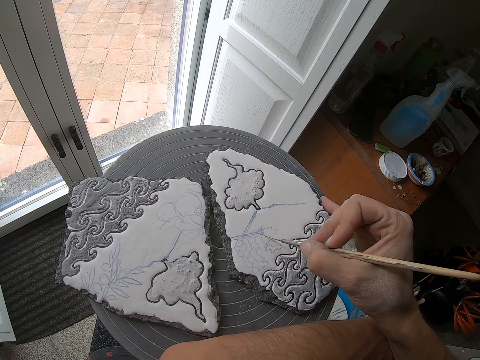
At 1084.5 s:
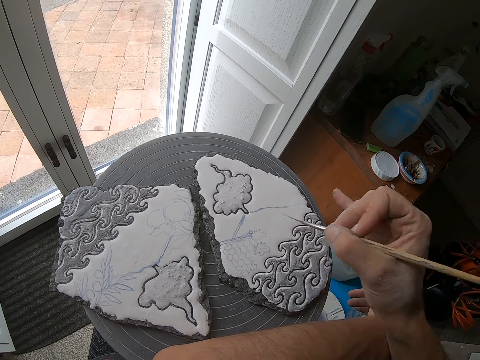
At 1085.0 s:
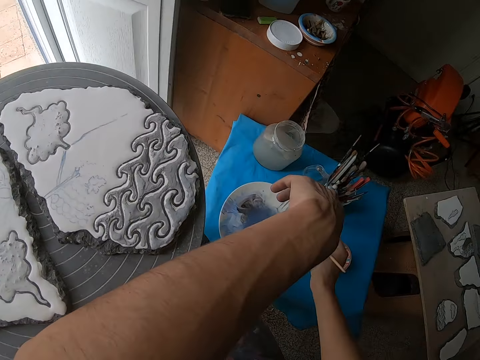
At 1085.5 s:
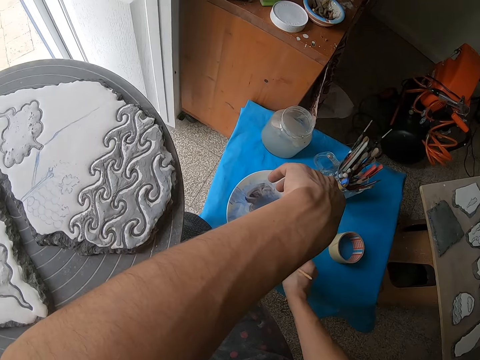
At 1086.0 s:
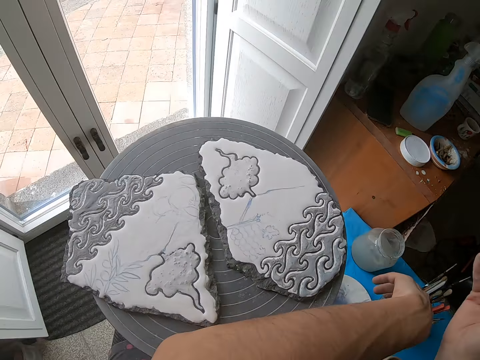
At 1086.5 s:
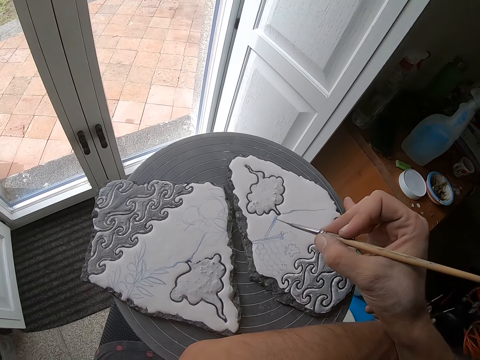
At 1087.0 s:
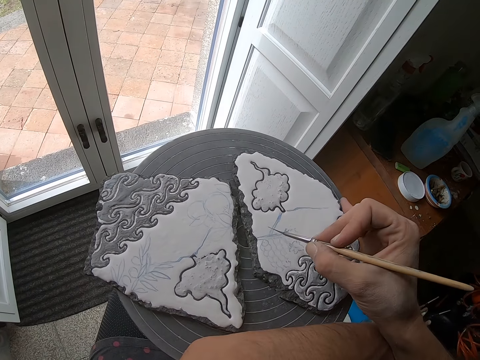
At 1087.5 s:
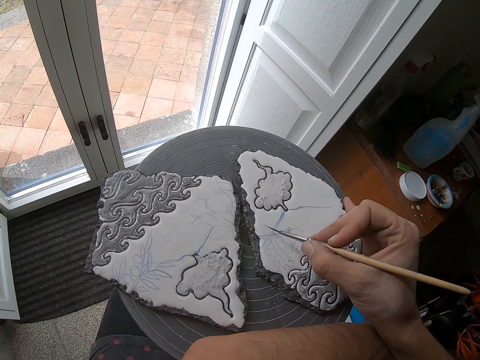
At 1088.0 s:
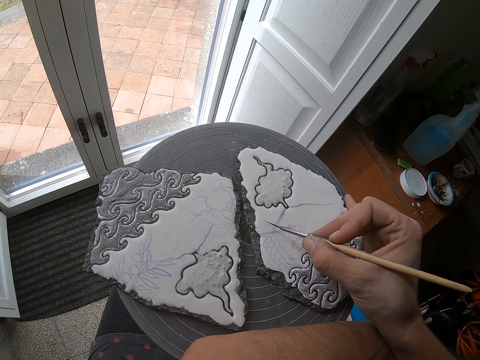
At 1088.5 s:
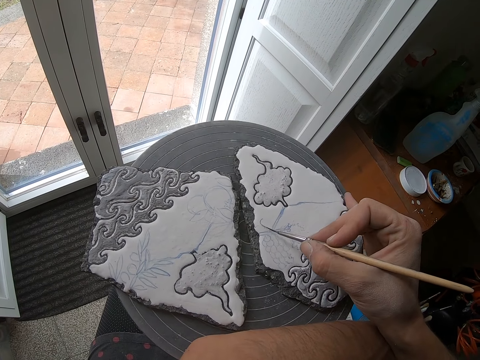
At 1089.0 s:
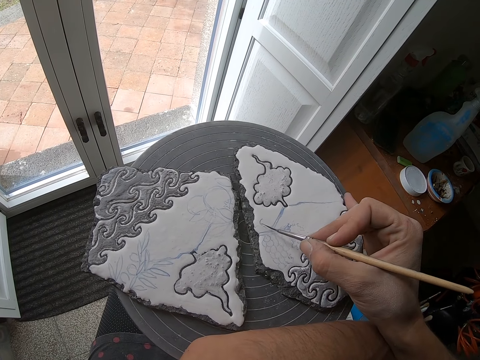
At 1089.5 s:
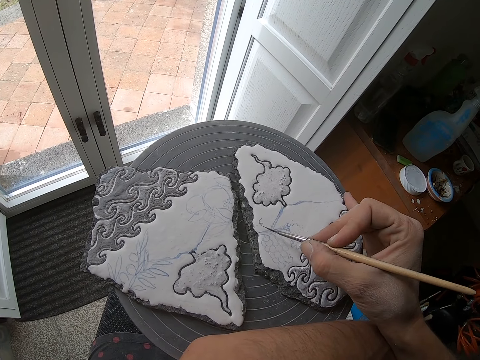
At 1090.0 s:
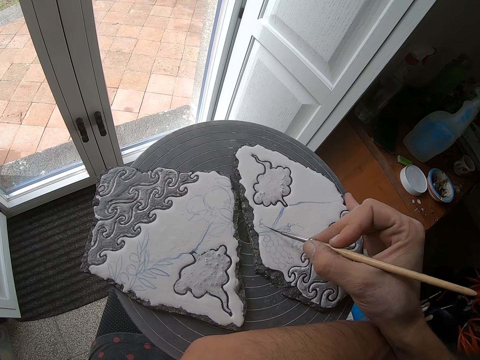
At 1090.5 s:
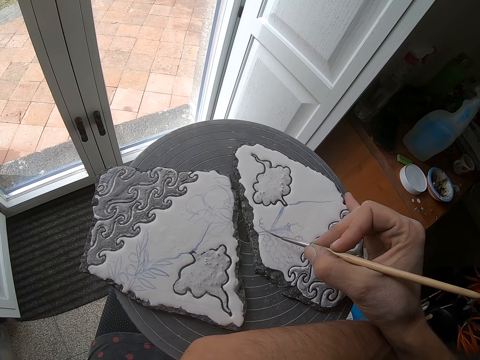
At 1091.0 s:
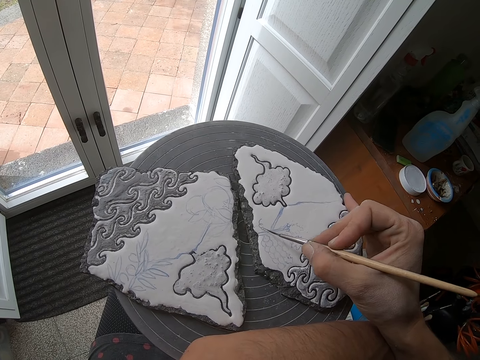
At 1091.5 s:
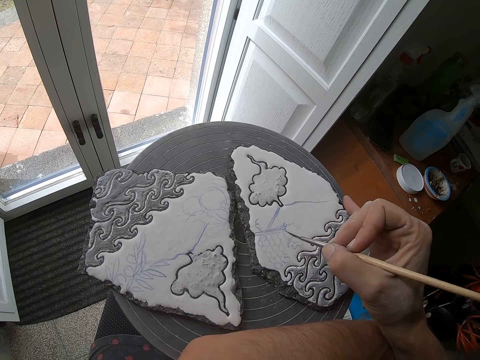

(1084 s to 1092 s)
The camera wearer dips the paintbrush into the paint plate on the stool with his right hand. He paints the piece of pottery with the paintbrush in his right hand.

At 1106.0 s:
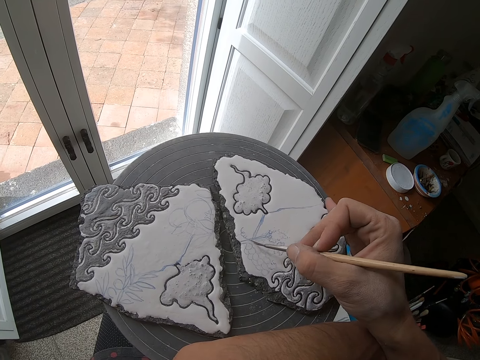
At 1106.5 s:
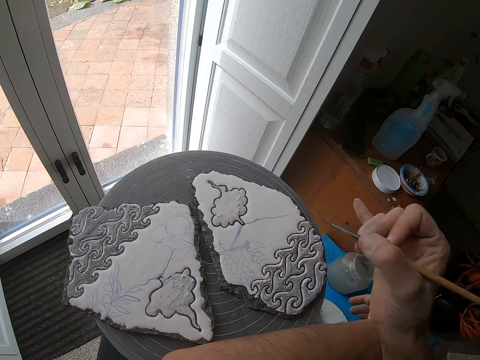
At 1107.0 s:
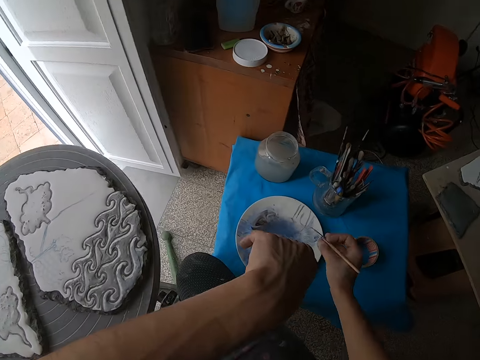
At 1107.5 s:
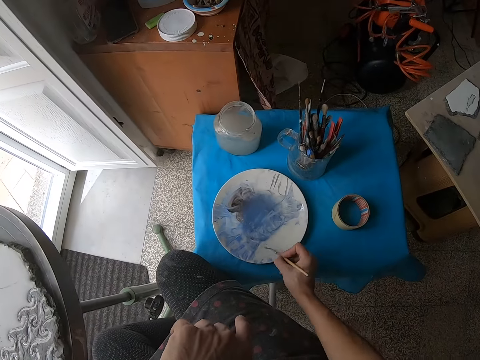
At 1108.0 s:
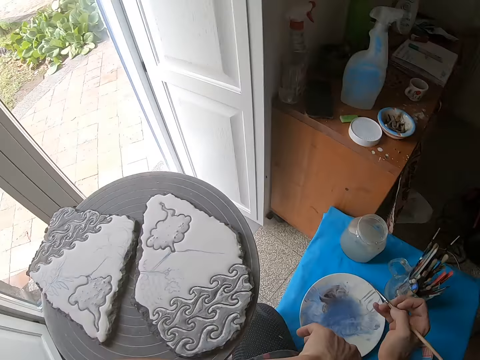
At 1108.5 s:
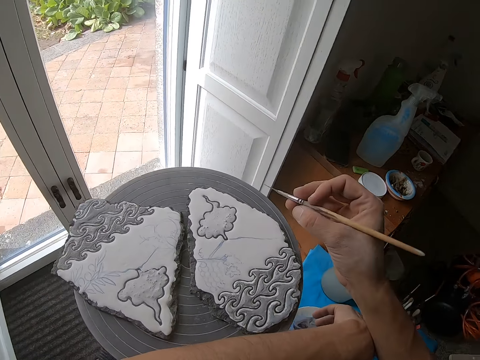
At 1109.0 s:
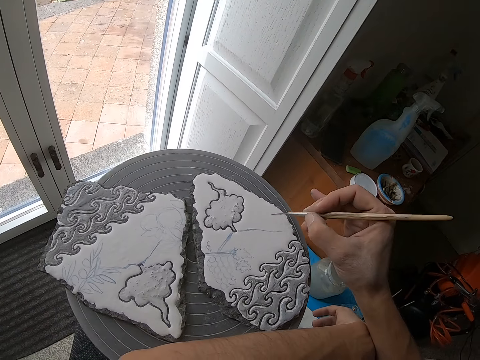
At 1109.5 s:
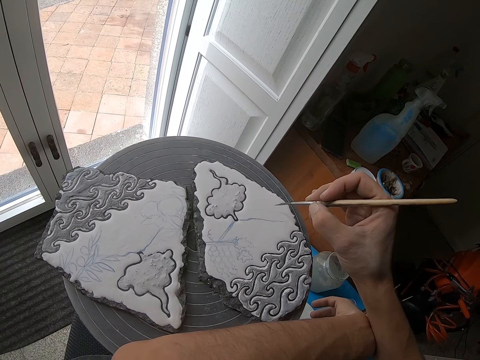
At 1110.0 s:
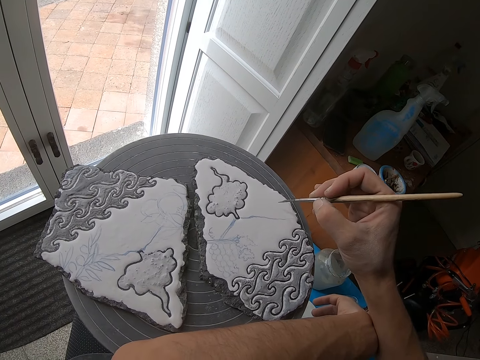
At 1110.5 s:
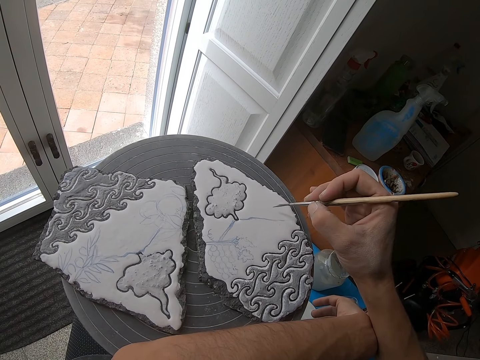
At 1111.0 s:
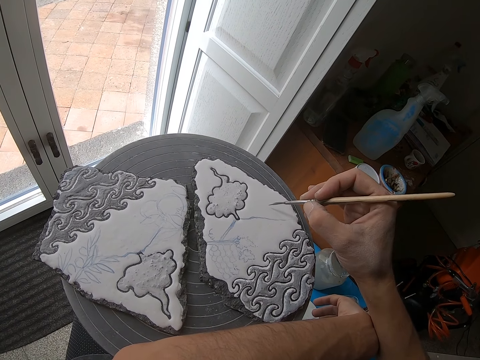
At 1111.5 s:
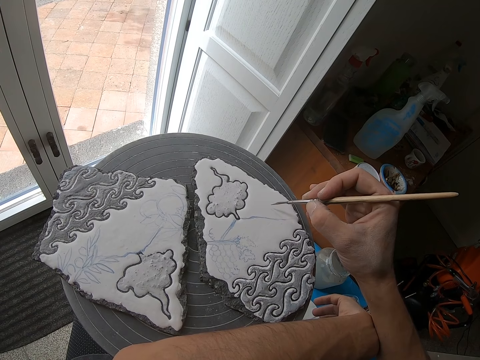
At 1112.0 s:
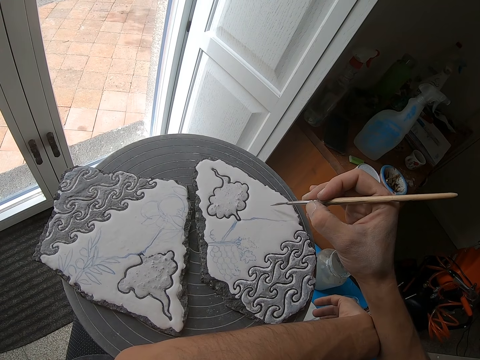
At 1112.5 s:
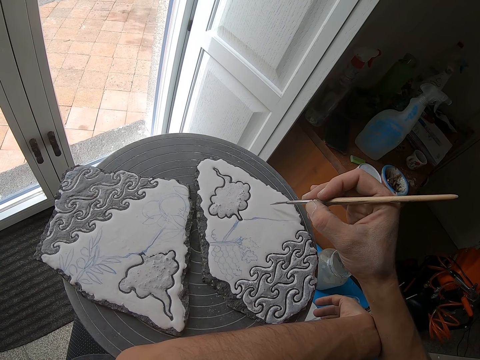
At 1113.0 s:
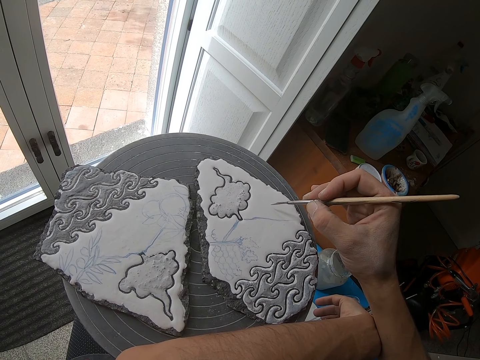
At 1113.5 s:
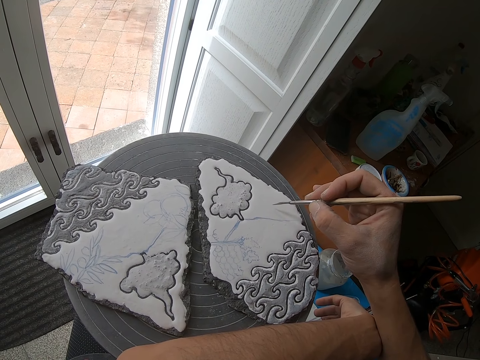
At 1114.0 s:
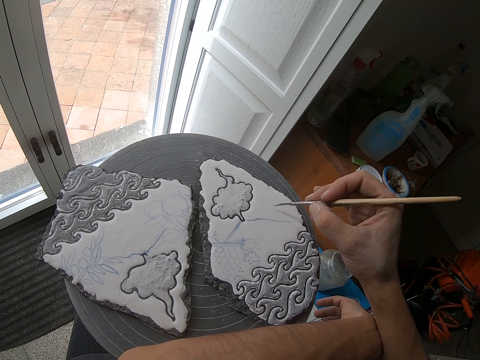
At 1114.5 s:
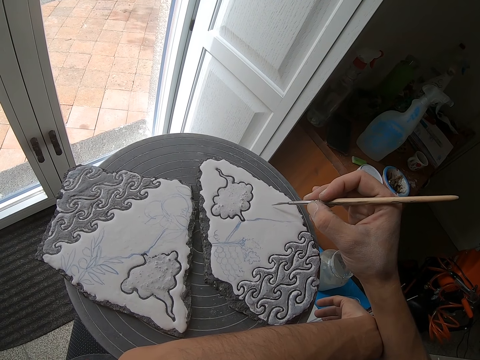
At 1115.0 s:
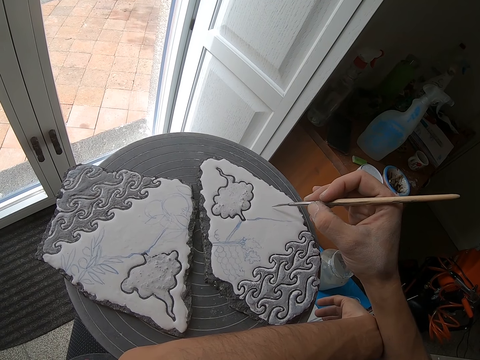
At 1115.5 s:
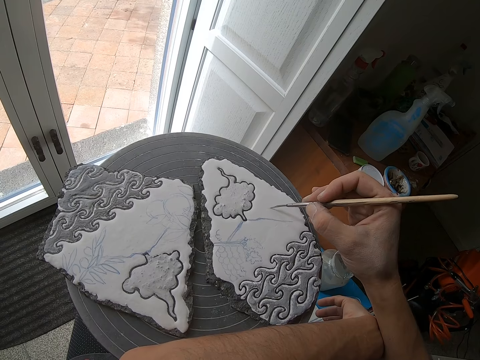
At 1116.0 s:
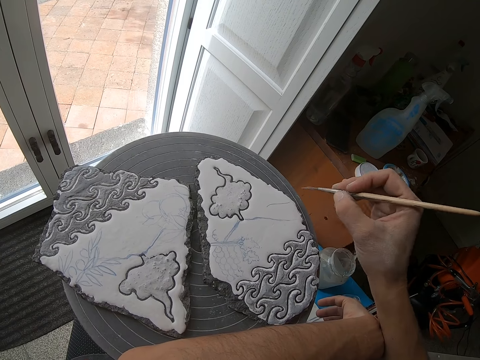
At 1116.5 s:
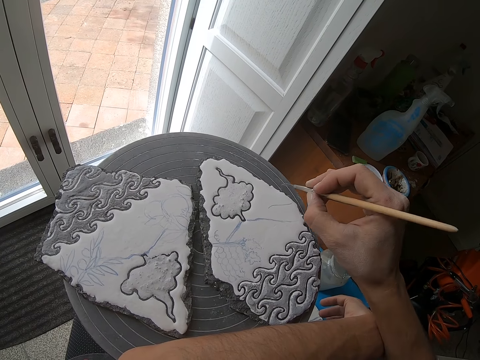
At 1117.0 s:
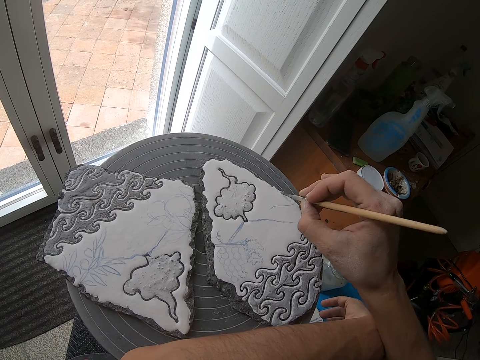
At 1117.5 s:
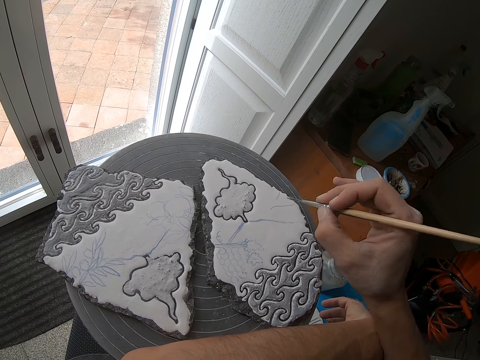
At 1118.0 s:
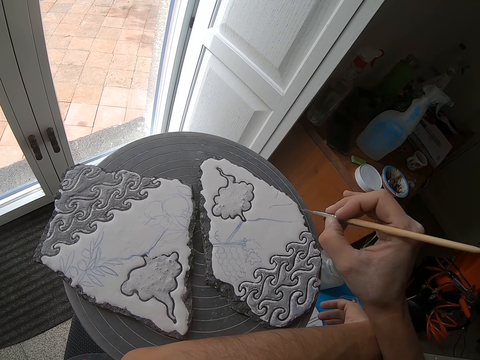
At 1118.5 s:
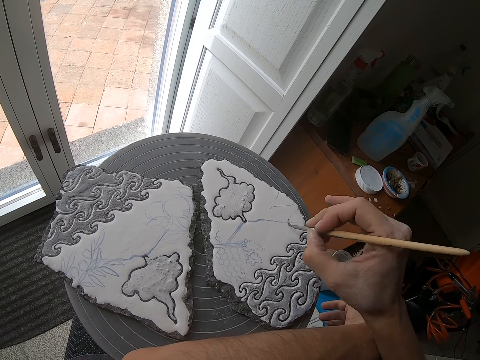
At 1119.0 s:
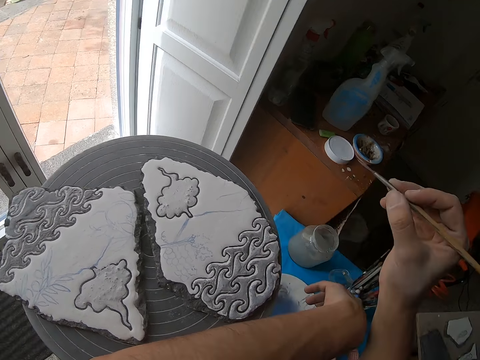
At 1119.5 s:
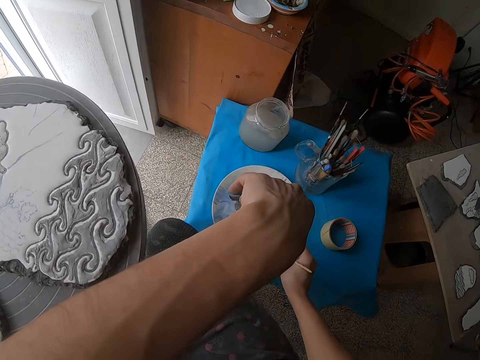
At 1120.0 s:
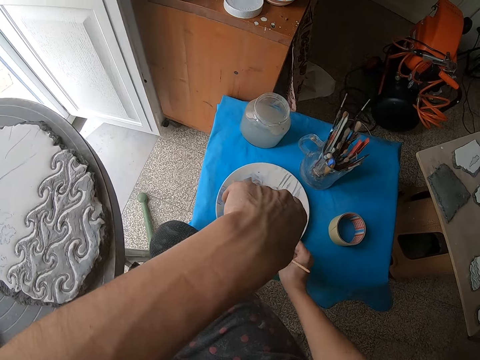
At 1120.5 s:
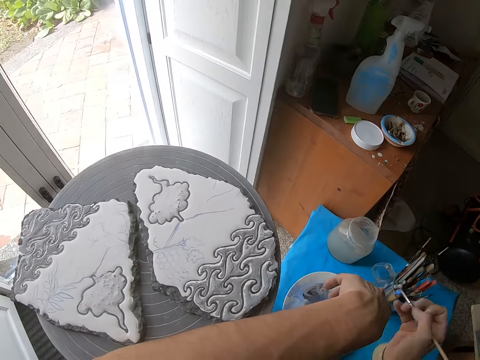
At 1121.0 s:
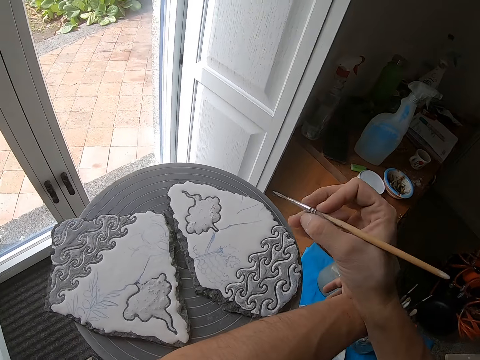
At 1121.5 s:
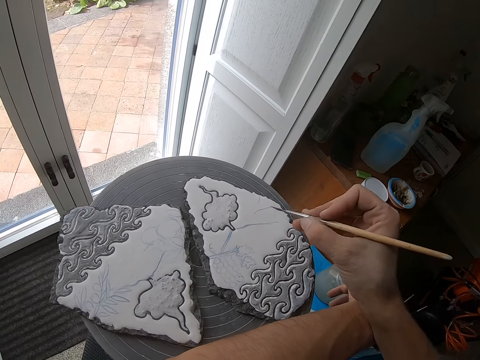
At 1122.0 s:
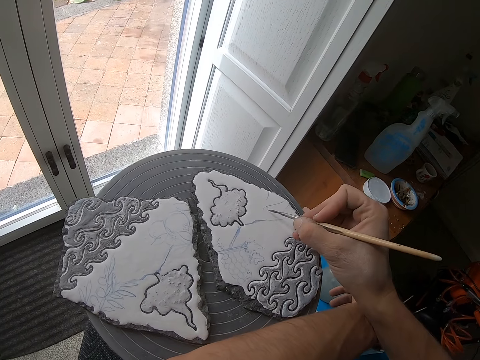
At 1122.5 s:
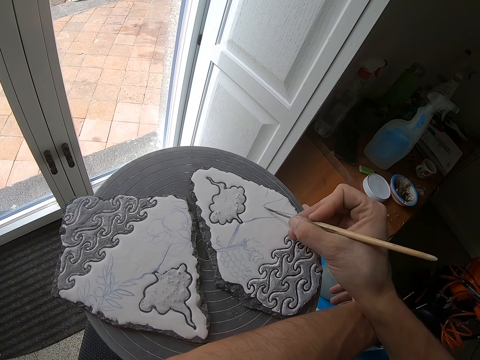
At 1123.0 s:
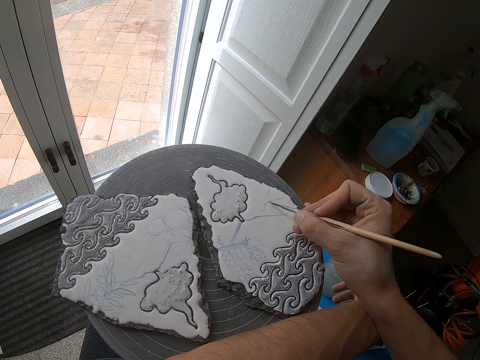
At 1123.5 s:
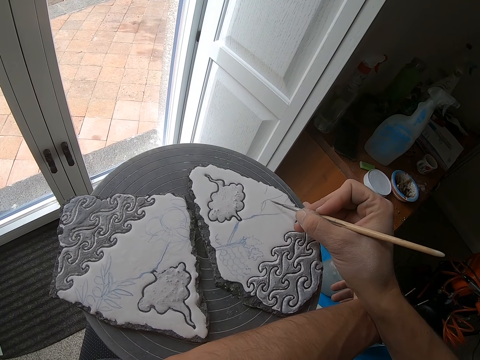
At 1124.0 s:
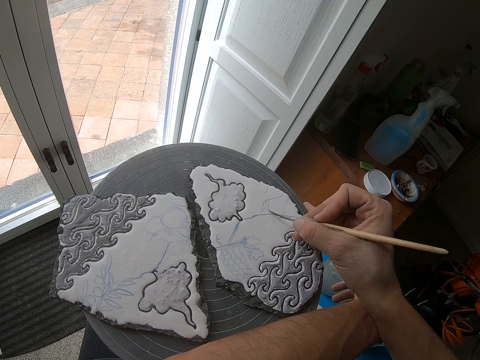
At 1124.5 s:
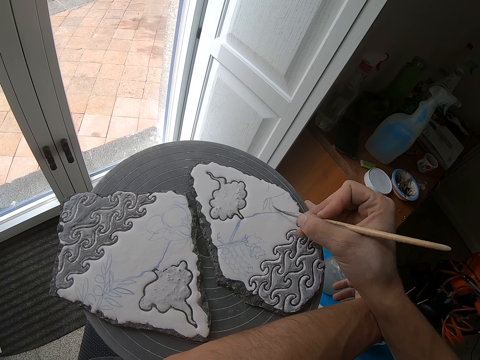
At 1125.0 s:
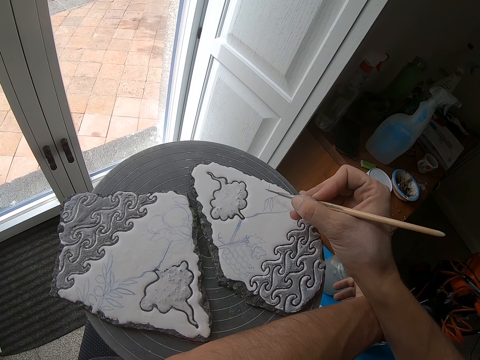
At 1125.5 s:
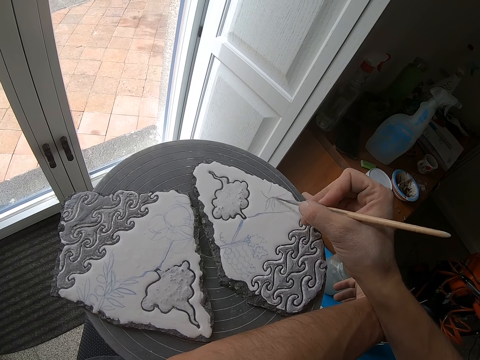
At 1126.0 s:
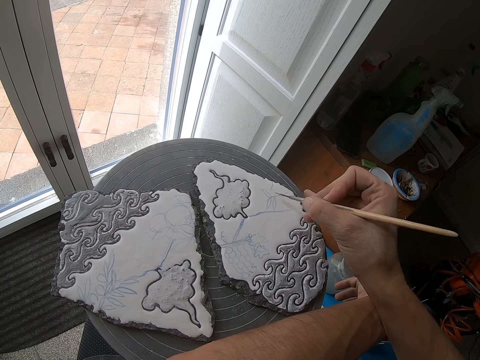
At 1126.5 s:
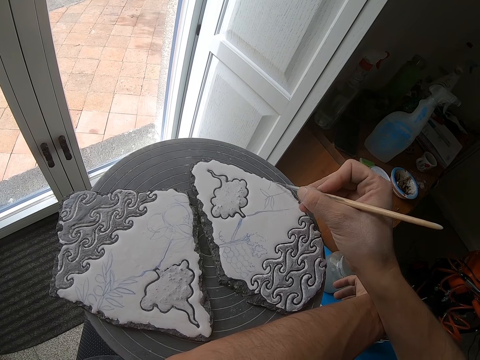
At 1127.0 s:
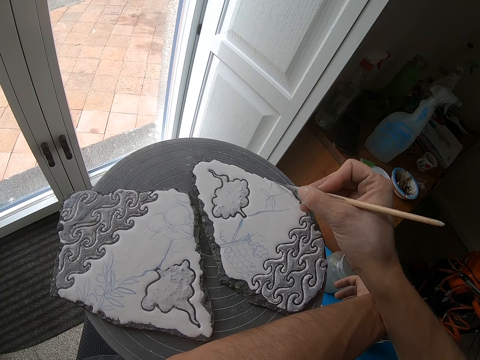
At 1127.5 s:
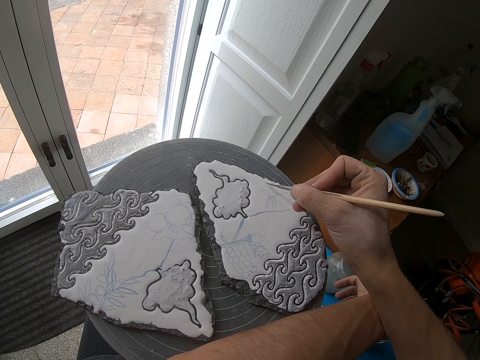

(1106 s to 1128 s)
The camera wearer dips the tip of the script liner in a bowl on a table with his right hand. He brushes a paintbrush on the plate. He sketches on a ceramic with a script liner in his right hand. He dips the tip of the script liner in the bowl on the table with his right hand. He brushes the paintbrush on the plate. He sketches on the ceramic with the script liner in his right hand.
